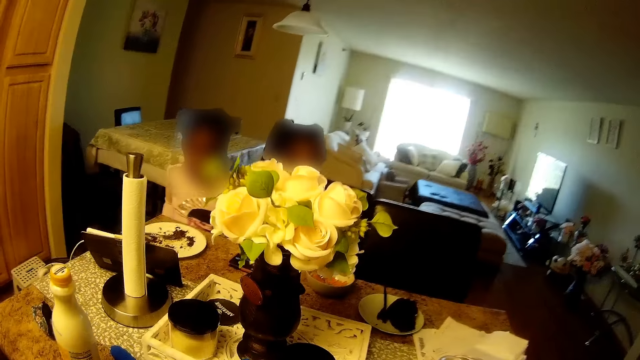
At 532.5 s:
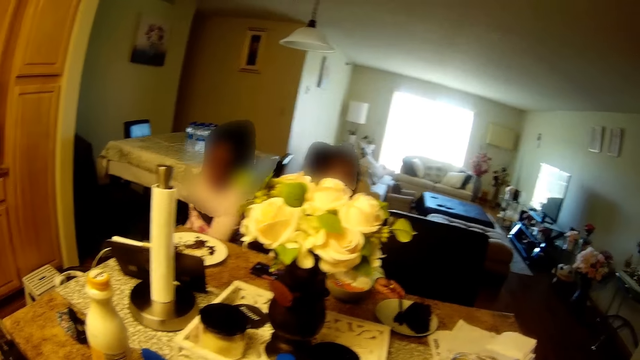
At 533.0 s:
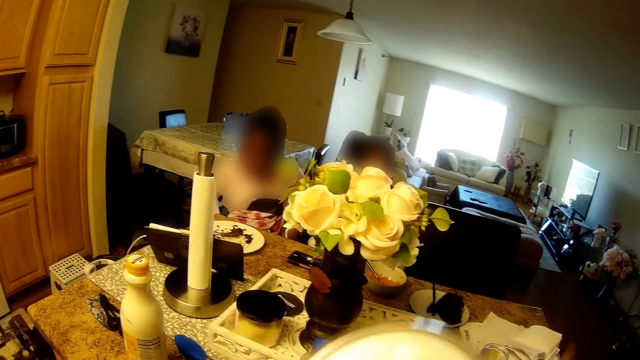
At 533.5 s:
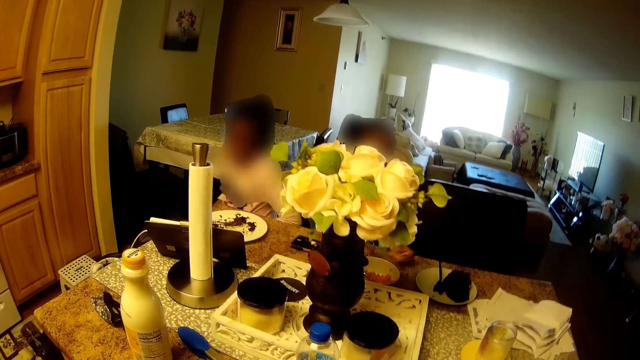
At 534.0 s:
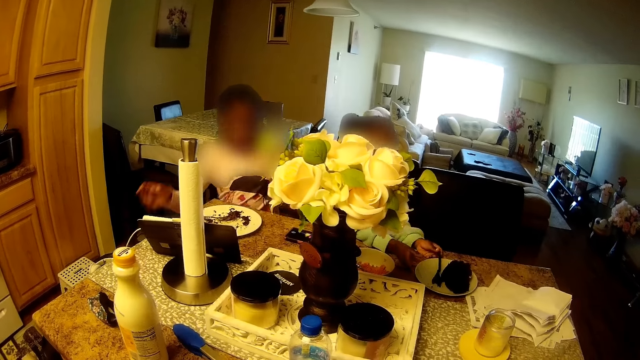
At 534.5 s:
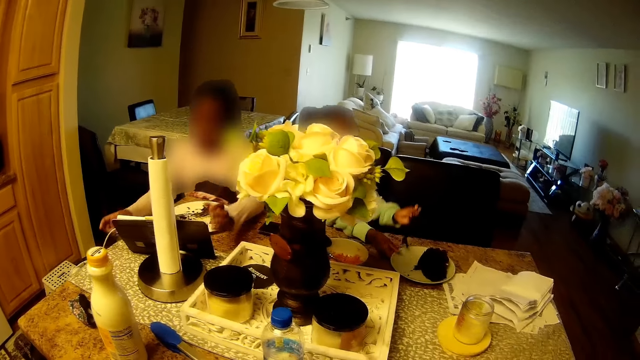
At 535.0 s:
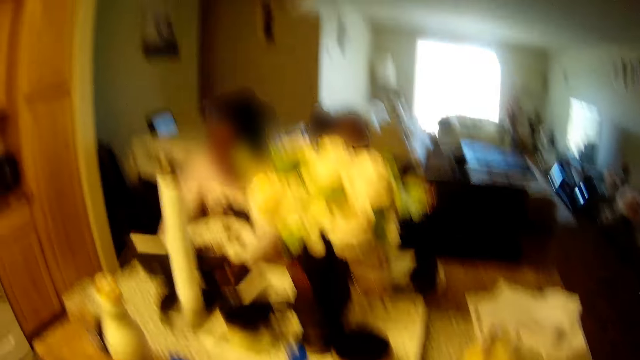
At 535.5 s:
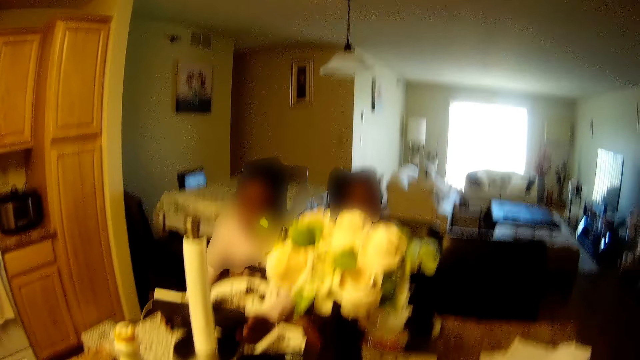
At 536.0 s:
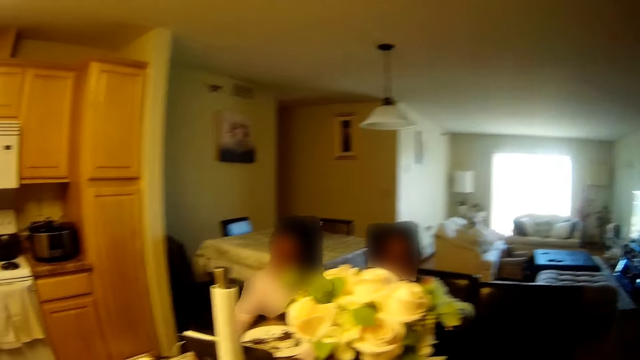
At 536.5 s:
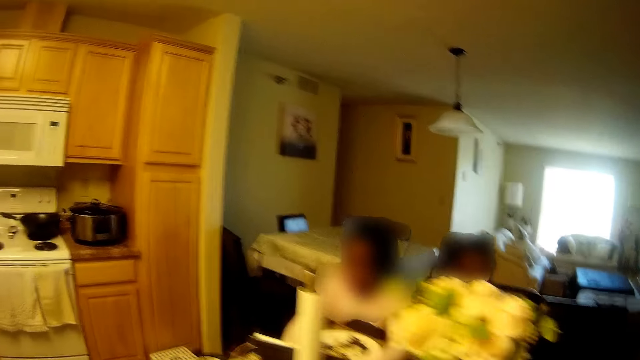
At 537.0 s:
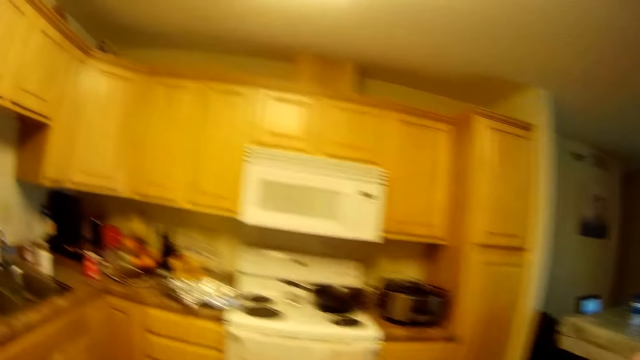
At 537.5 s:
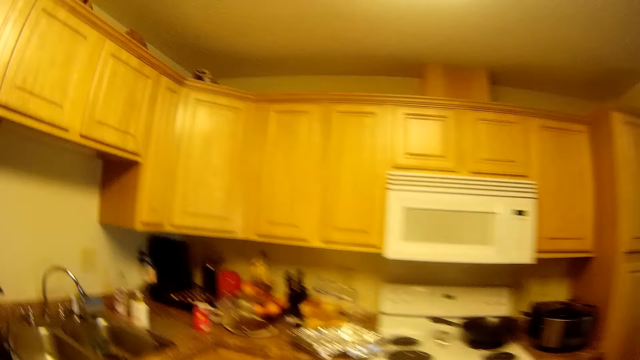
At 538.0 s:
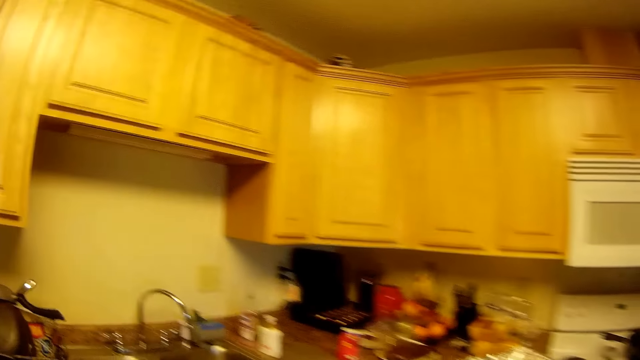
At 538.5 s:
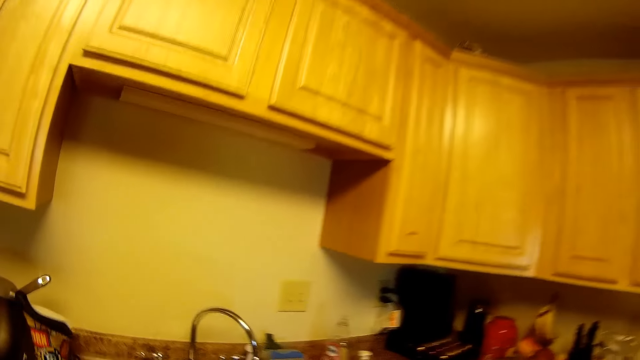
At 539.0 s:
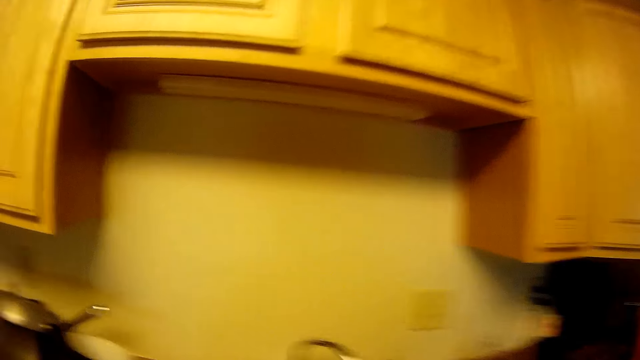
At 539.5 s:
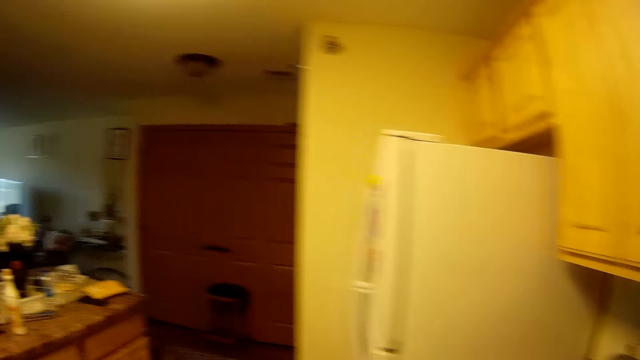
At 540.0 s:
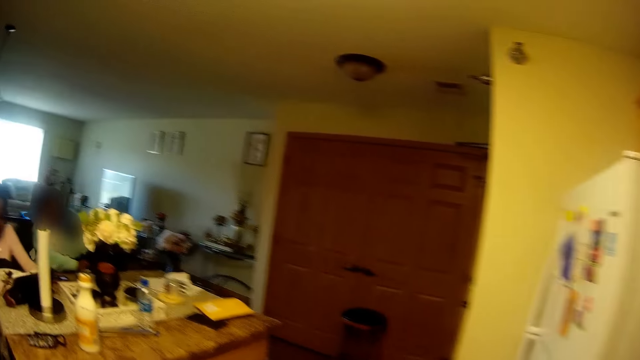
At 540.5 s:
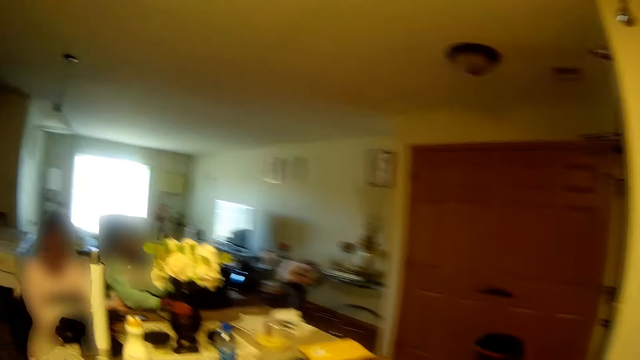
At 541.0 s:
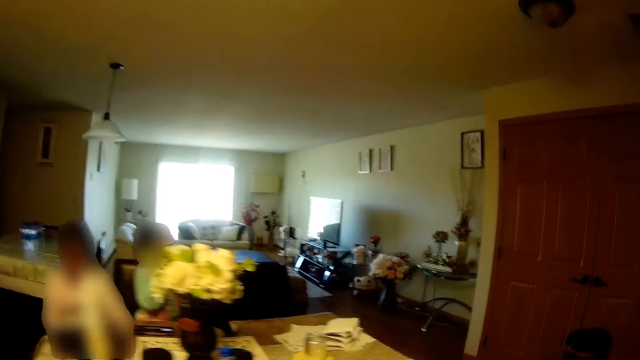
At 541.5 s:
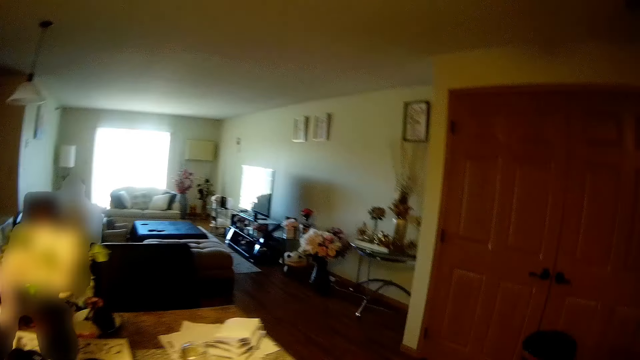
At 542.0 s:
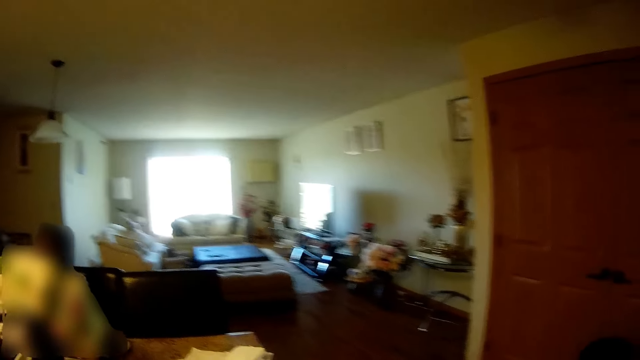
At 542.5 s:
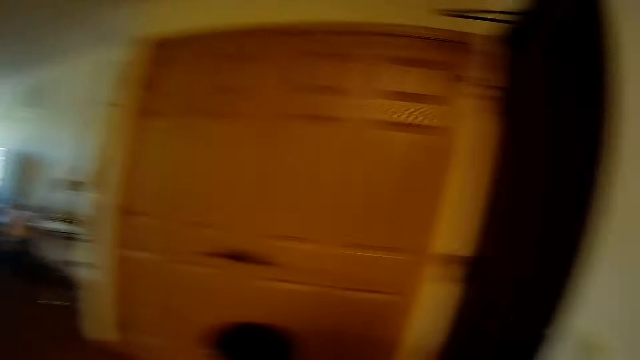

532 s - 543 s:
The camera wearer covers a cake on the kitchen countertop with a plate cover in her right hand. A girl pushes a plate of rice on the kitchen countertop with her hands. The girl pulls a plate of cake on the kitchen countertop with her hands. The camera wearer converses with a child and another child. She walks in the room.

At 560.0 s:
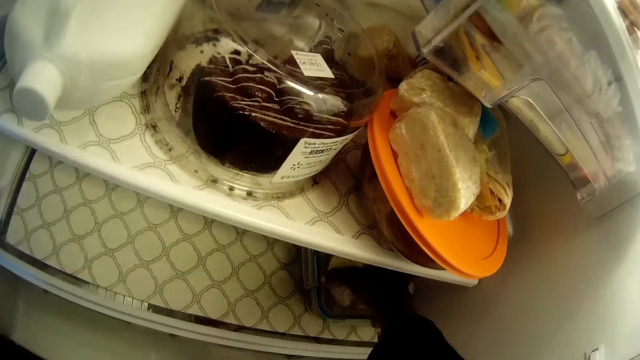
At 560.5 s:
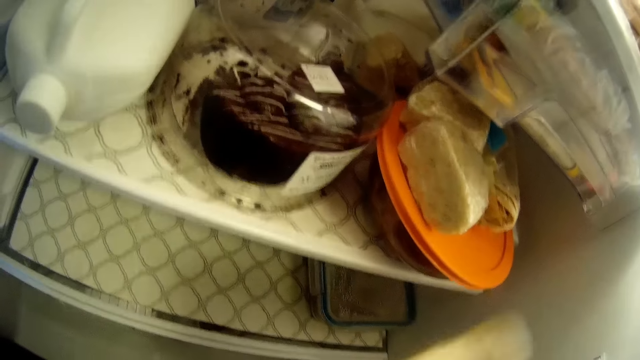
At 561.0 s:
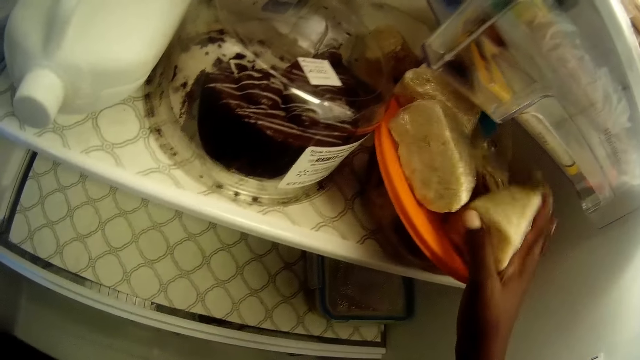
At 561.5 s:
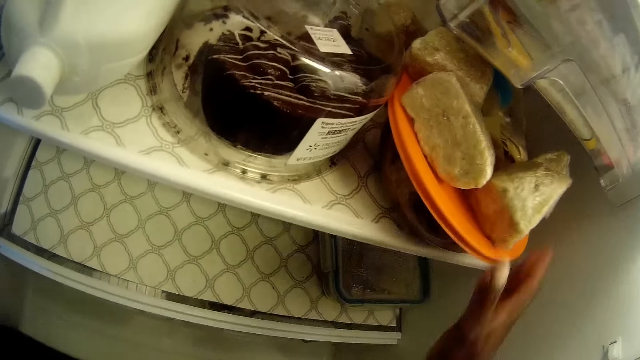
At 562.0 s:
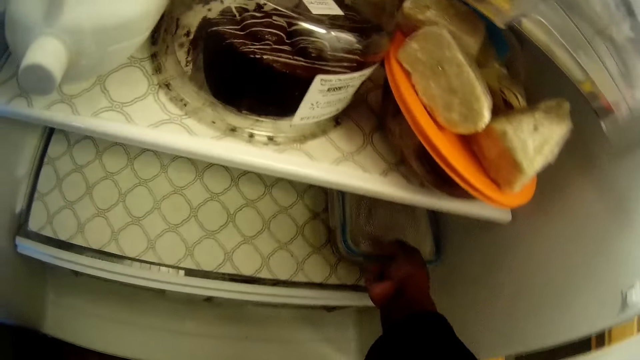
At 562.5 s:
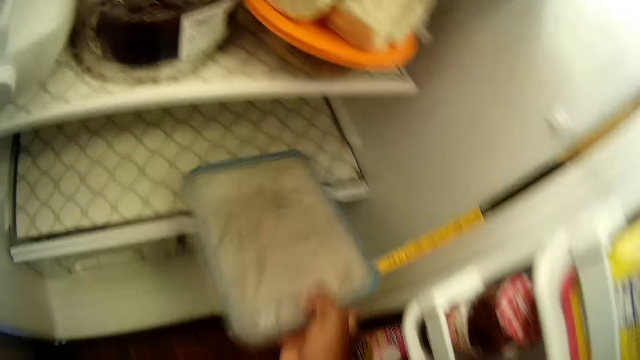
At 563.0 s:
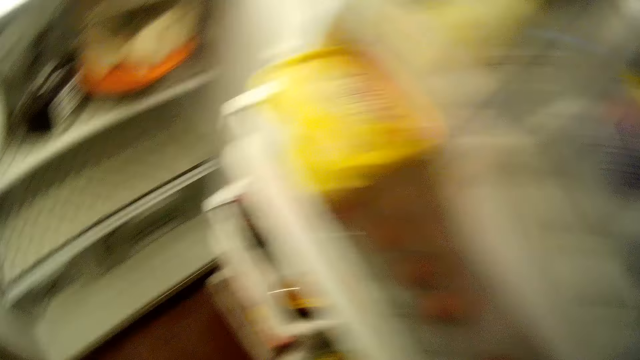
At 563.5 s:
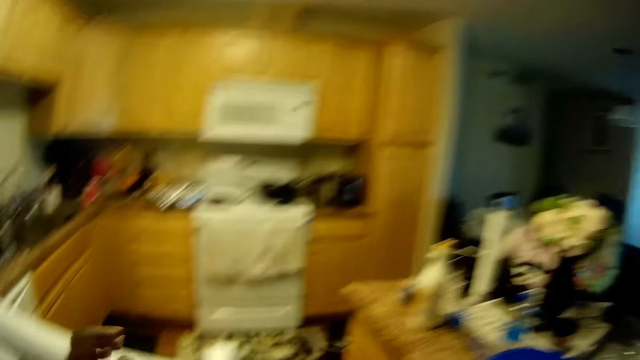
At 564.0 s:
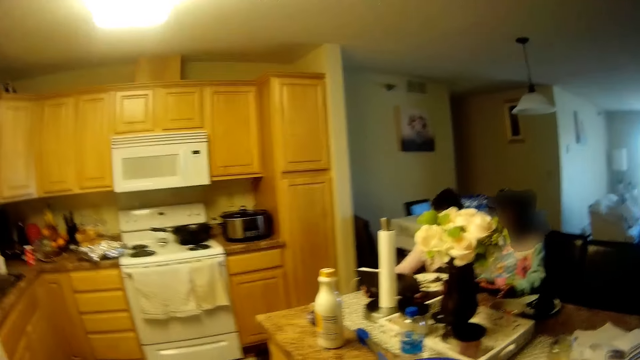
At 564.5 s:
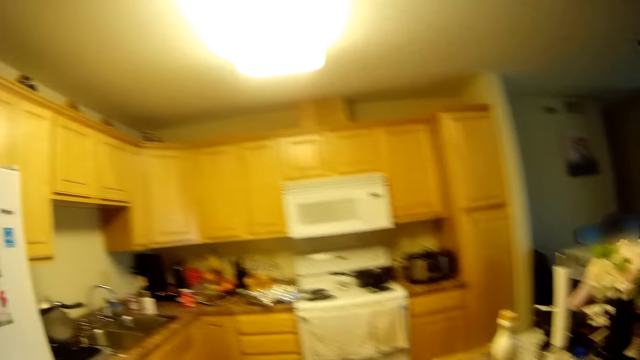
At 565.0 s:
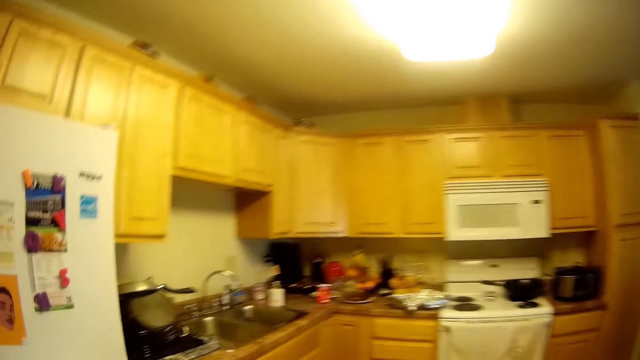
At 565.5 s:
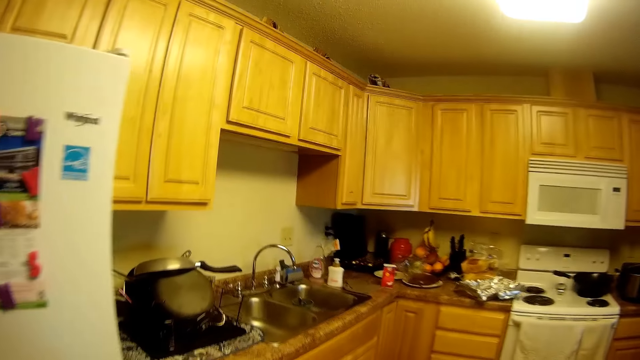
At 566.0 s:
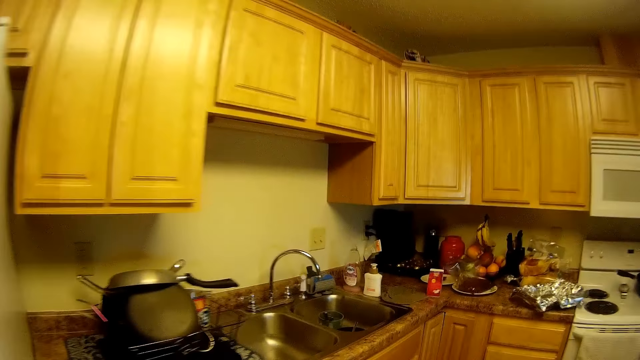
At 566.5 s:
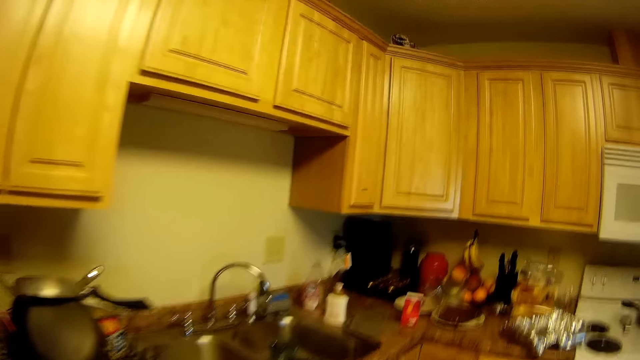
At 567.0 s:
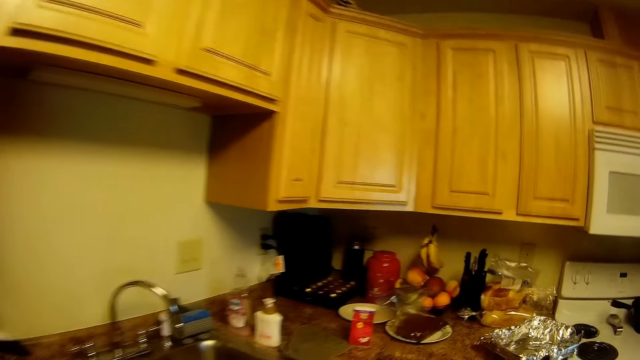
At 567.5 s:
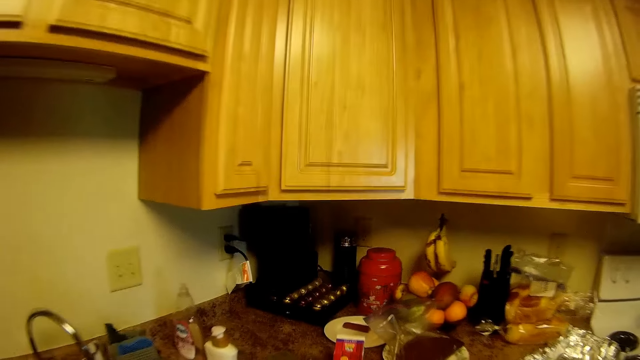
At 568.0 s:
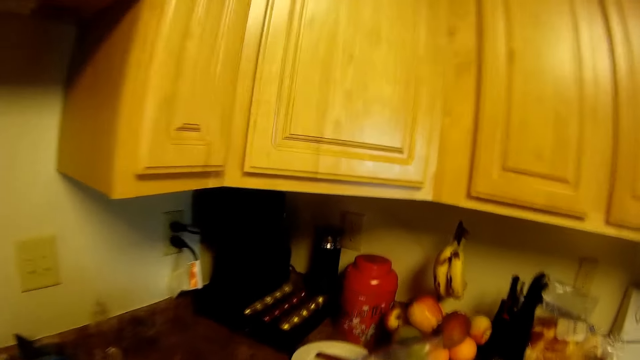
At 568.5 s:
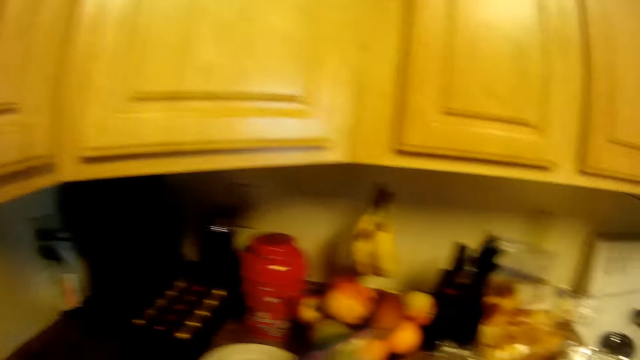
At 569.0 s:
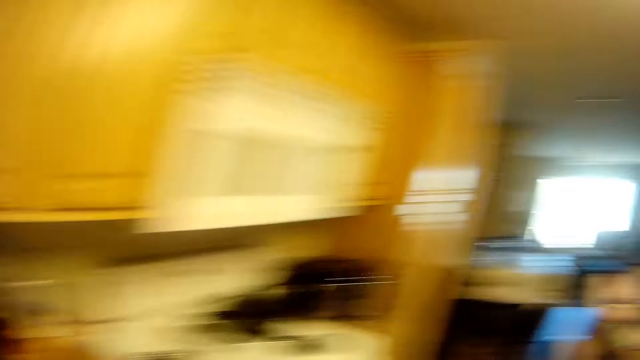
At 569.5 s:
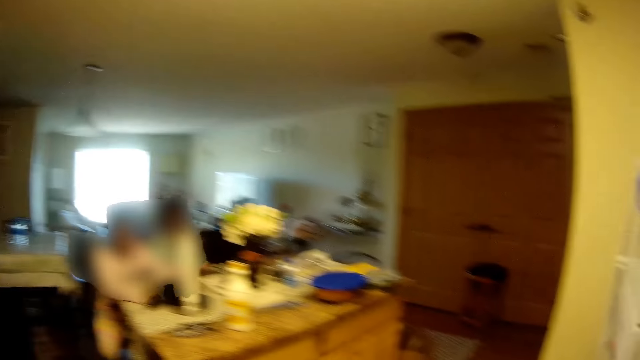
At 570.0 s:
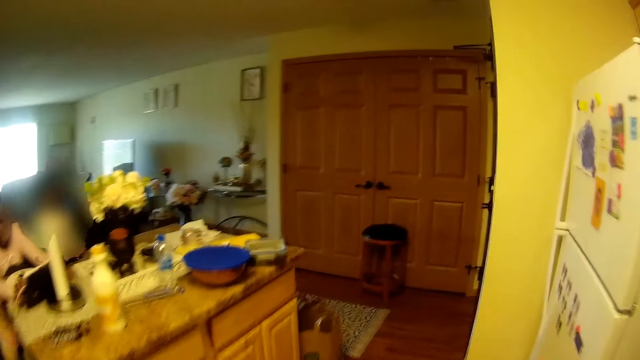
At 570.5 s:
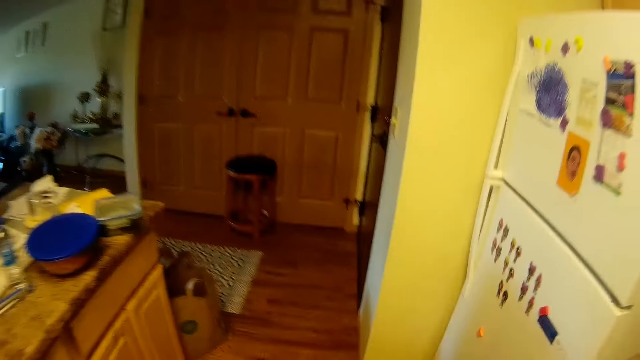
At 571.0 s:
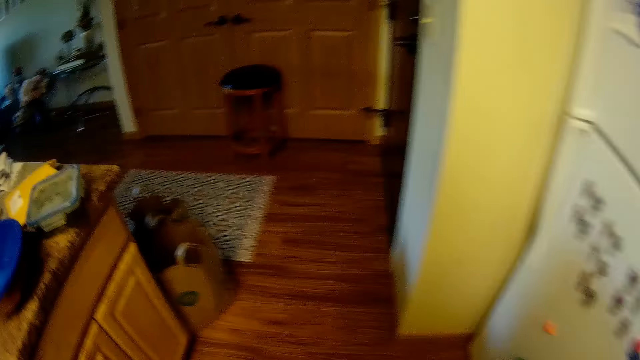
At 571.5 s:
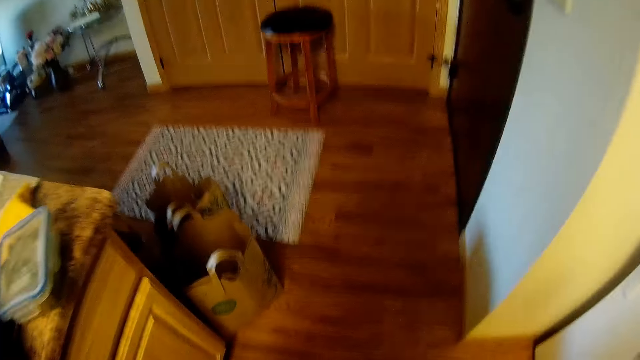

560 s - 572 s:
The camera wearer brings a container out of the fridge with her right hand. She drops the container in her right hand on the kitchen cabinet. She closes the fridge with her left hand. She walks around the kitchen.
